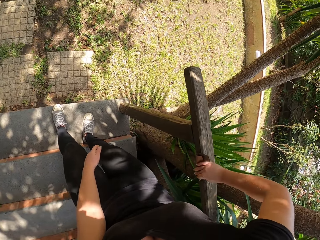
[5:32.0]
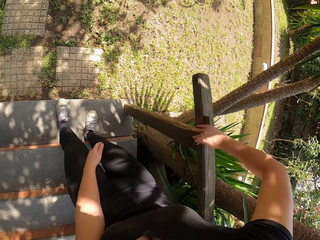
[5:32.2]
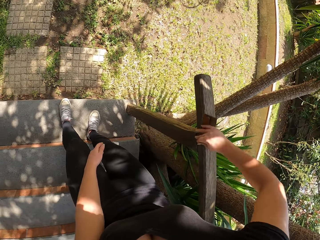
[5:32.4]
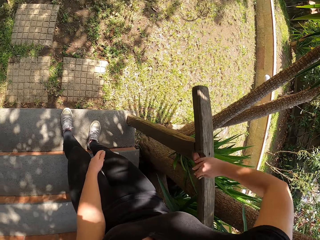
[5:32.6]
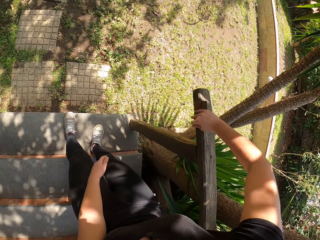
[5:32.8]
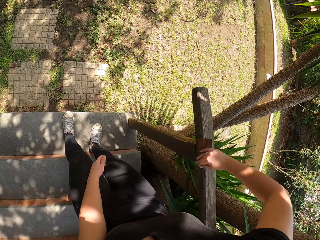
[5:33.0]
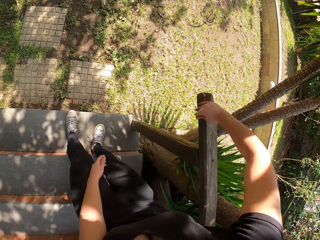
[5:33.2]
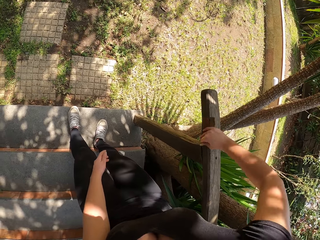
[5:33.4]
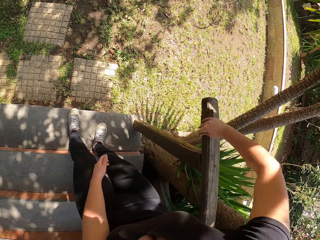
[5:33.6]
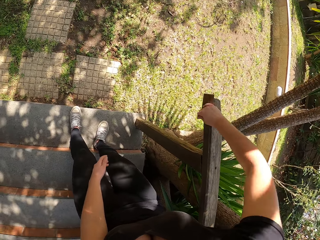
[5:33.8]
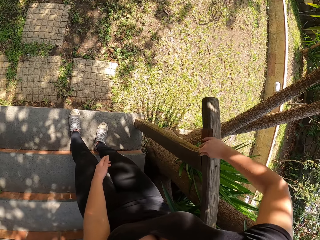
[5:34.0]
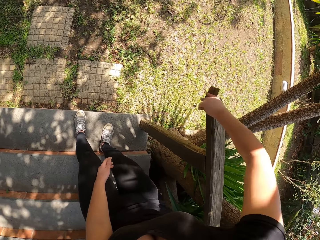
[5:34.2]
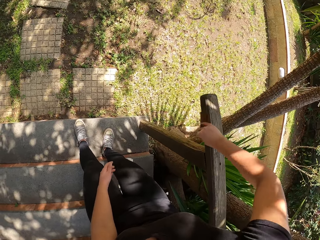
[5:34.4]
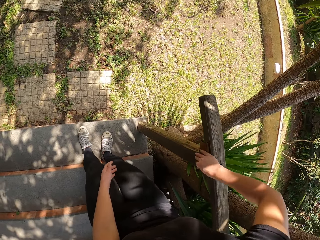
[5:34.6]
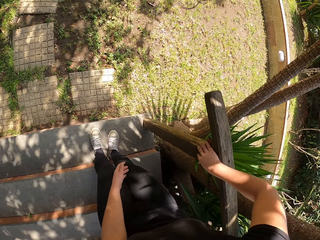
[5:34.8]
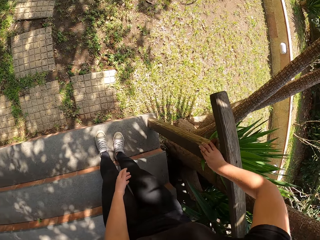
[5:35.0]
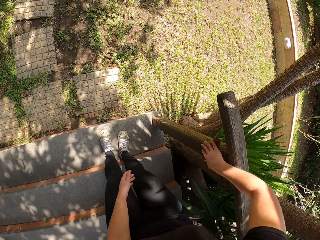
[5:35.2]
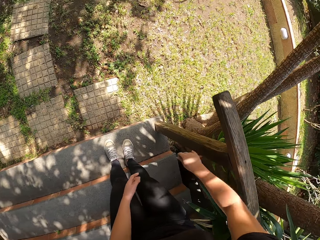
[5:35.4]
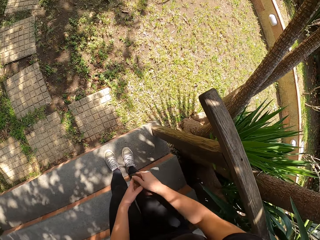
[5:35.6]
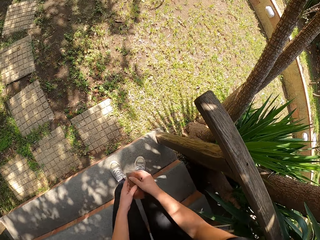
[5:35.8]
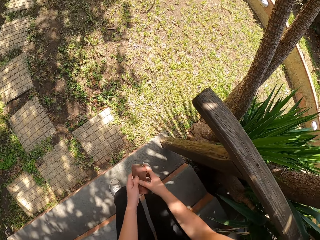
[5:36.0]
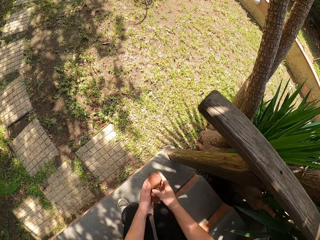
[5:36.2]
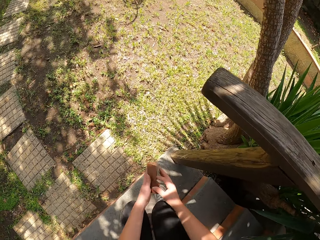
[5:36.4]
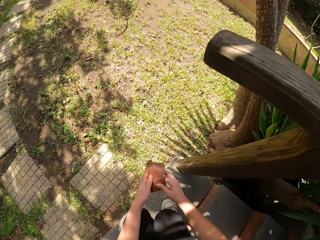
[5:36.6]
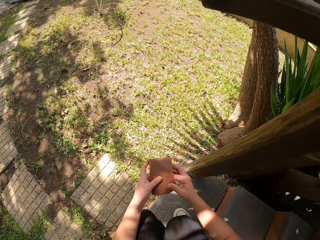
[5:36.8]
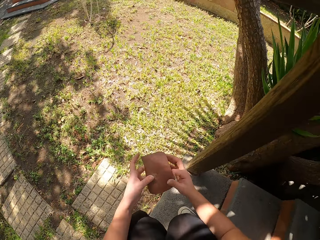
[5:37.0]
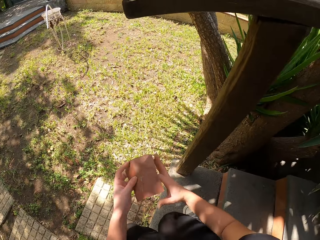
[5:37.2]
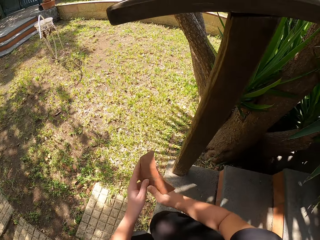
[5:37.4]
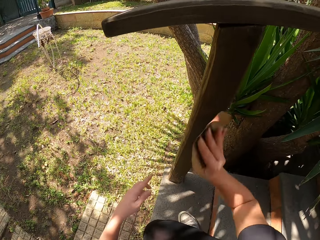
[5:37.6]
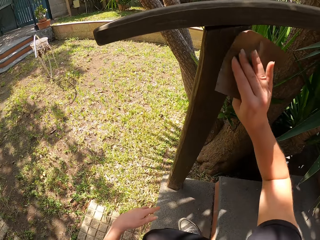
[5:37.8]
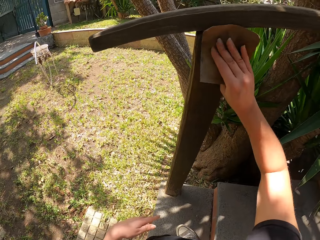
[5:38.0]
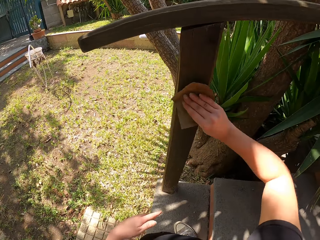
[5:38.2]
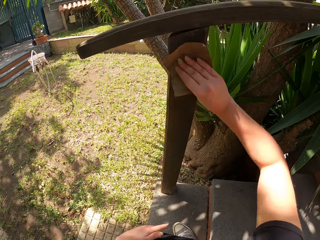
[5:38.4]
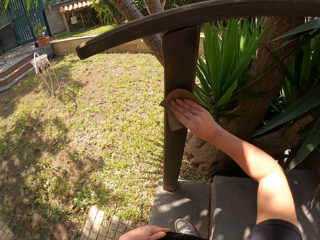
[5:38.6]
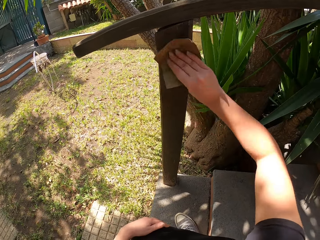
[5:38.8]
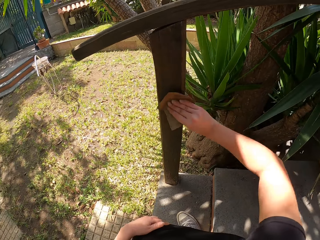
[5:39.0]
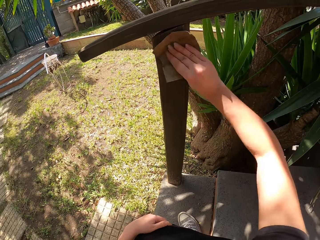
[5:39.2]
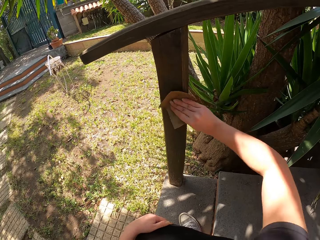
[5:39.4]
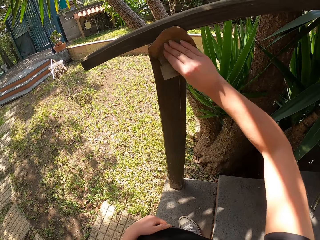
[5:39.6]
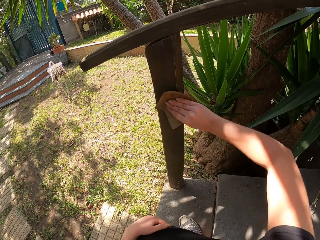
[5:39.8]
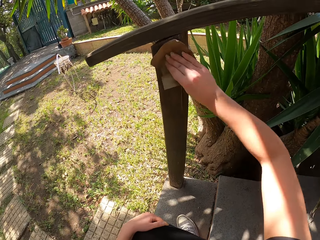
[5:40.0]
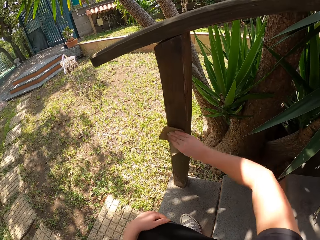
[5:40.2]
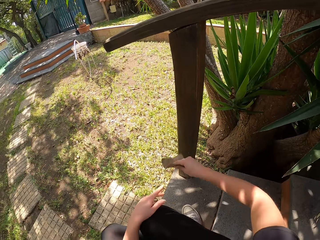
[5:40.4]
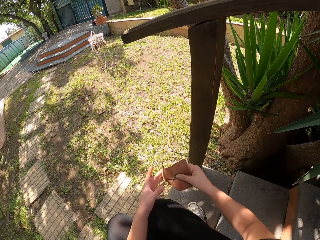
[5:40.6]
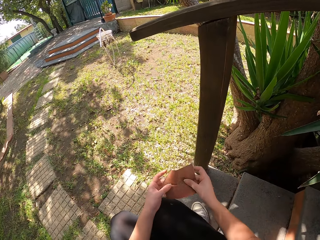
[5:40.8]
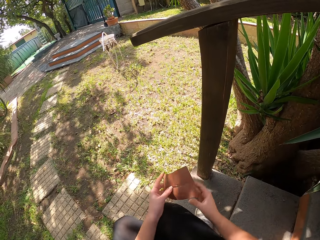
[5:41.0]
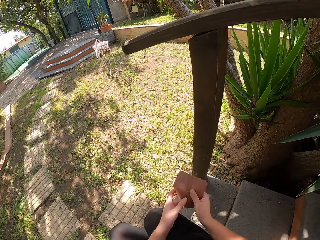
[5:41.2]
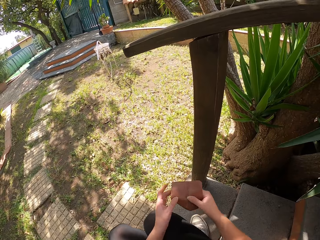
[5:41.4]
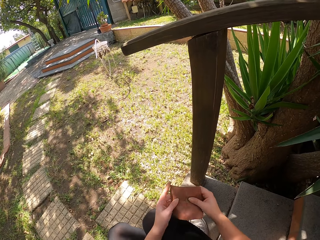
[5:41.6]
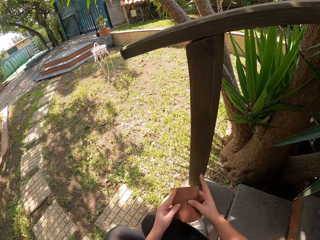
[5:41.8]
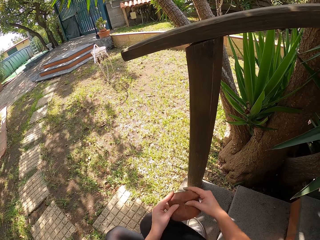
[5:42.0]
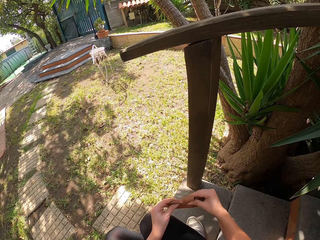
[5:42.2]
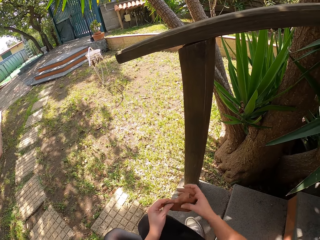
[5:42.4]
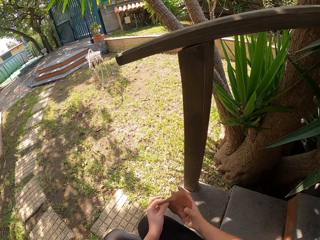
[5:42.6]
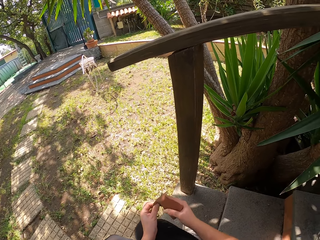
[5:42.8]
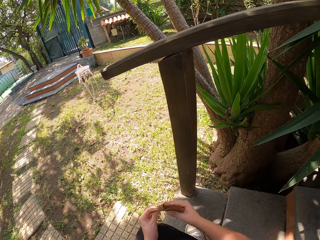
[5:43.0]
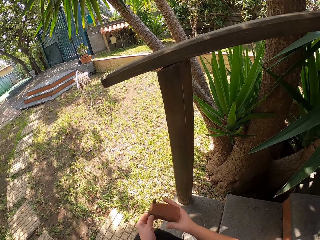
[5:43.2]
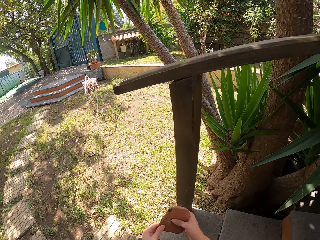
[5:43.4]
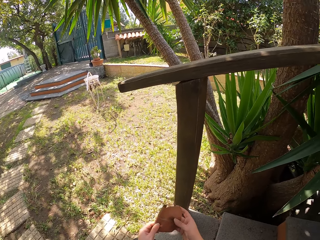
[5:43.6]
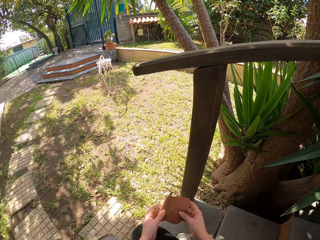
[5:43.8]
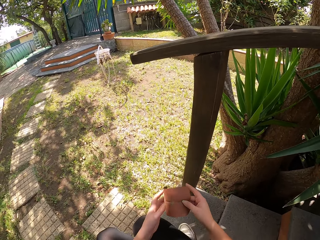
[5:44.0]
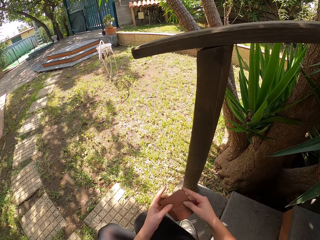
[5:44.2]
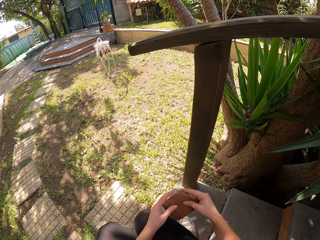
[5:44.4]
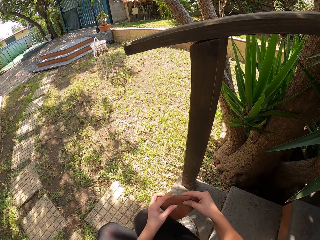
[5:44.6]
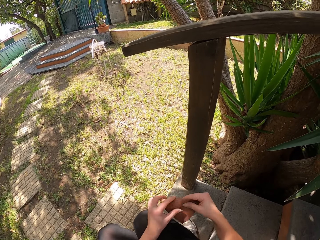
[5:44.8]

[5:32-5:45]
The camera wearer removes the scraper in her right hand from the wooden rail. She holds the scraper in both hands and squats. She unfolds the scraper with both hands. She scrapes the wooden stair rail with the scraper in her right hand. She holds the scraper in both hands, rotates the scraper in her hands, and folds the scraper with both hands.

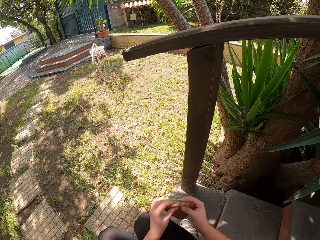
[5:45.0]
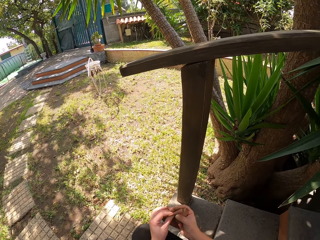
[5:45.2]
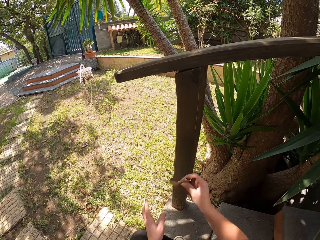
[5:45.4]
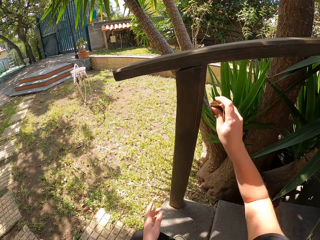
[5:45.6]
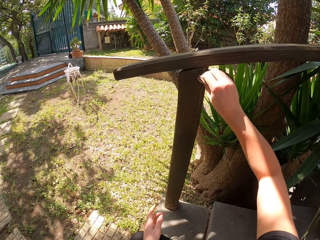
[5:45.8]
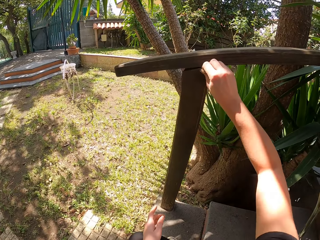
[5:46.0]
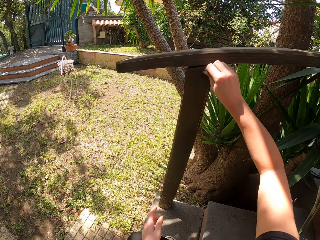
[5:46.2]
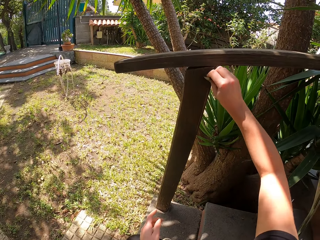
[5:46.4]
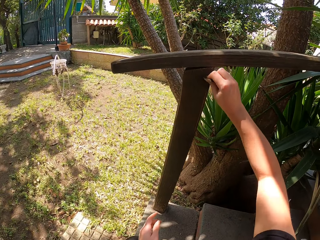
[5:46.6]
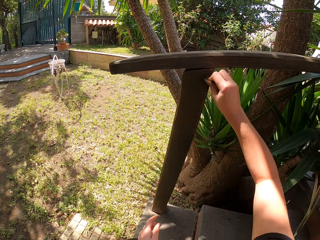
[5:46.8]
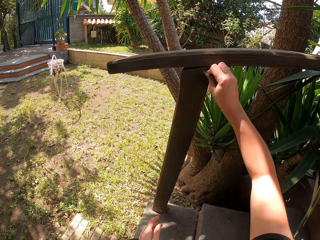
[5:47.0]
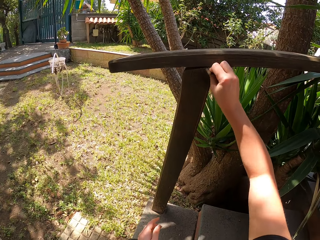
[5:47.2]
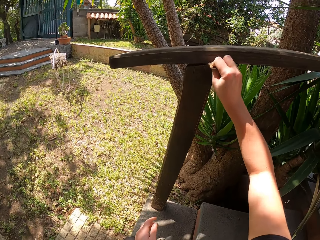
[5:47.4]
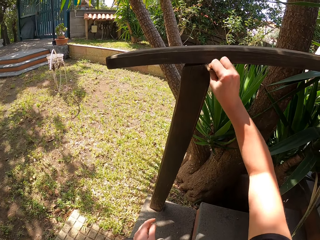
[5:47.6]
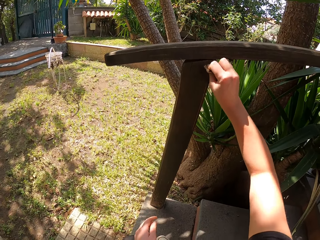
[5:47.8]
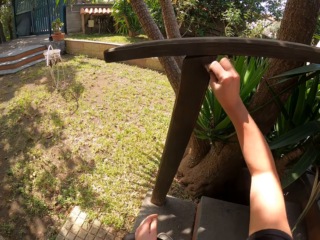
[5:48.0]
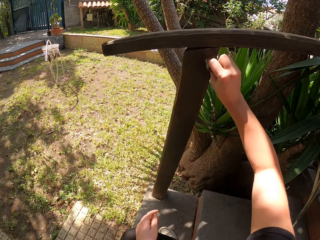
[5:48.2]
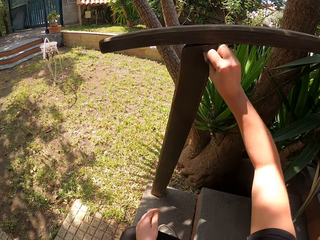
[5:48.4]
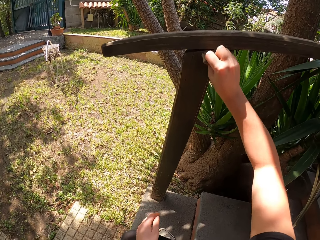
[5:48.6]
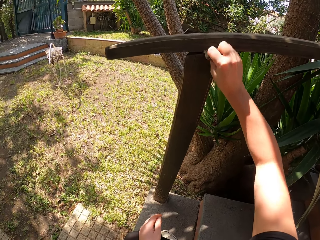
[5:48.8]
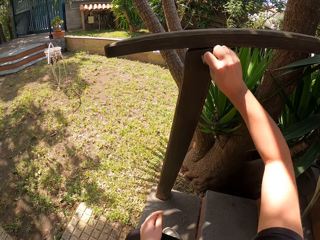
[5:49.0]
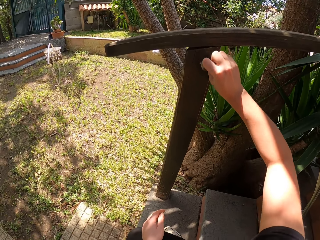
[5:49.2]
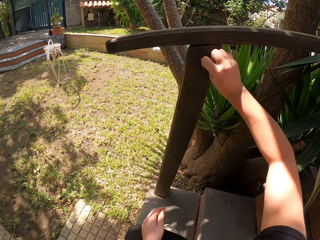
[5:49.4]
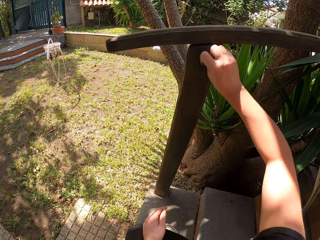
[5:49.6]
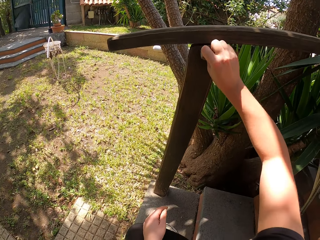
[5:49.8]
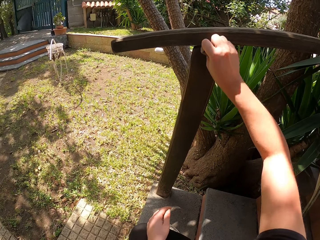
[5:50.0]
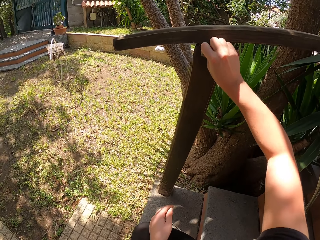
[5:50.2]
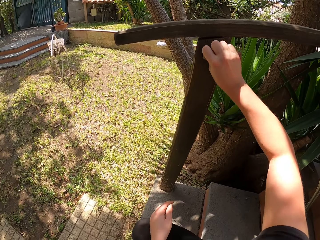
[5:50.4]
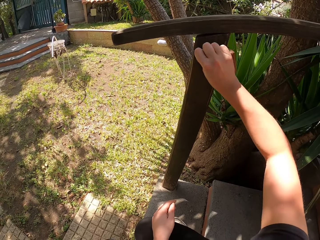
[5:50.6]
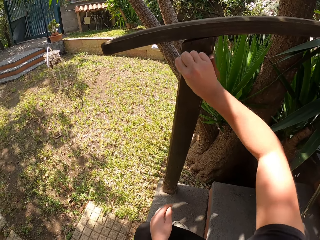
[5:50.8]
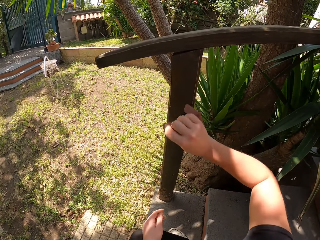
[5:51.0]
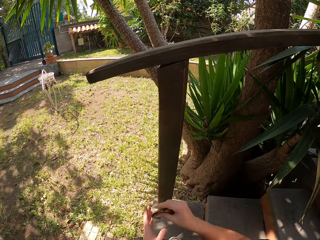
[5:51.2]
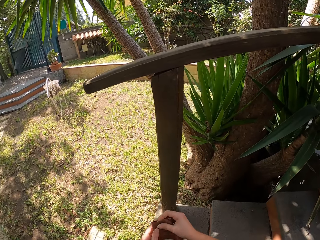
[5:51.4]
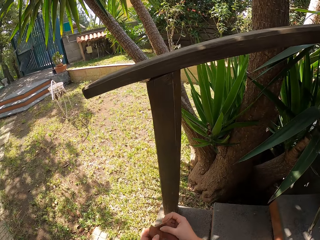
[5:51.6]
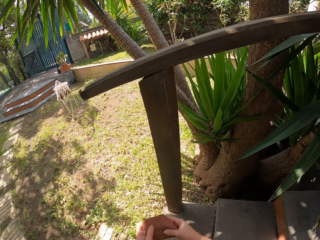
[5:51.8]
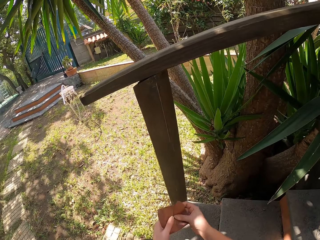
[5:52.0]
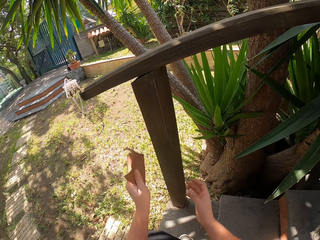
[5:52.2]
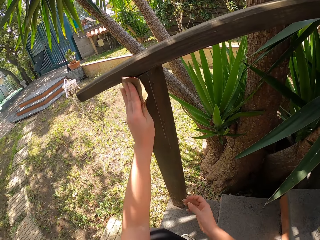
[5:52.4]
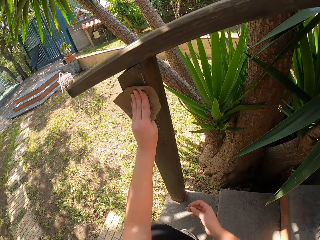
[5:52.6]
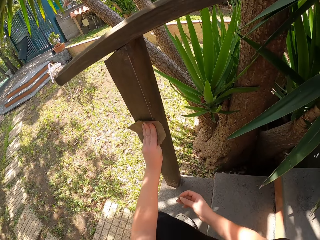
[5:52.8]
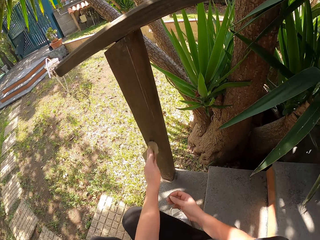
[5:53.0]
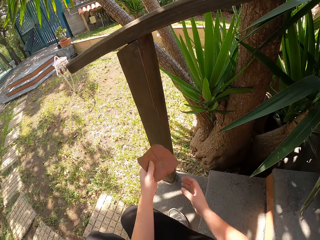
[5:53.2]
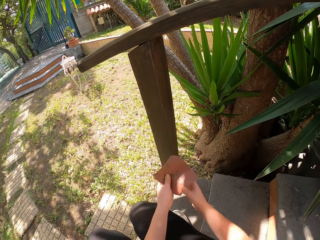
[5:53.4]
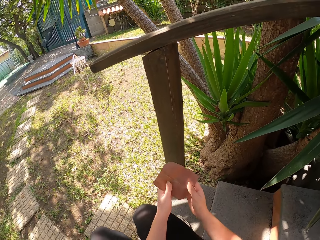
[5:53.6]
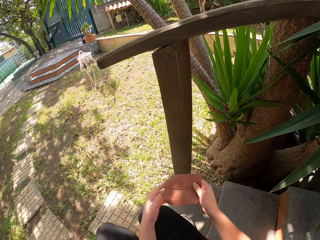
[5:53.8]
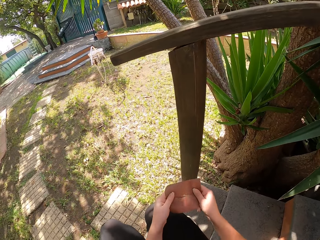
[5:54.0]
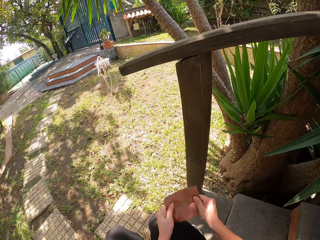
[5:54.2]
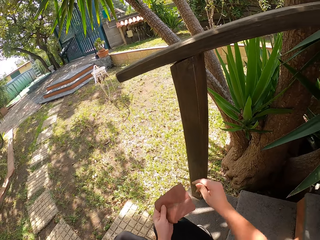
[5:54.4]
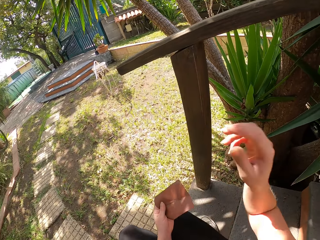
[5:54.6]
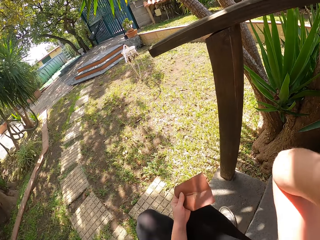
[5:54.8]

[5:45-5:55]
The camera wearer scrapes the wooden stair rail with the scraper or sand paper in her right hand. She removes the scraper in her right hand from the wooden rail. She unfolds the sand paper. She transfers the scraper from her right hand to her left hand. She scrapes the wooden rail with the scraper in her left hand. She removes the scraper in her left hand from the wooden rail. She holds the scraper in both hands.
